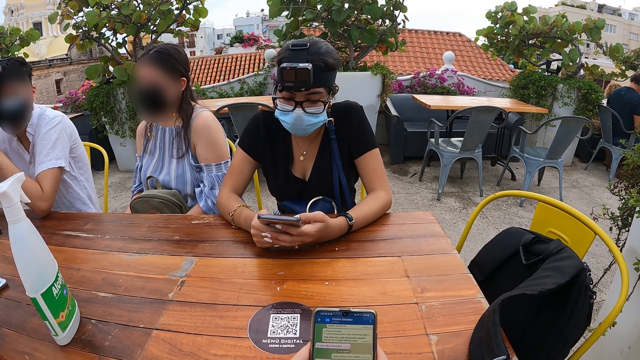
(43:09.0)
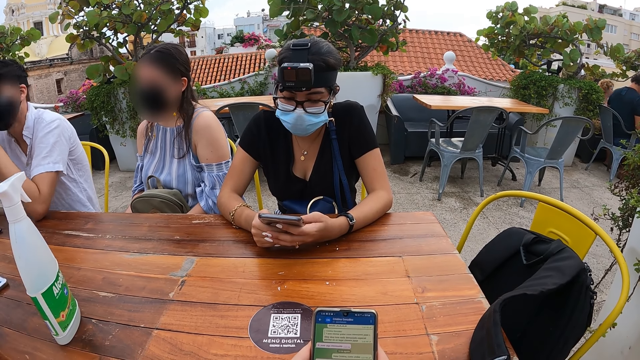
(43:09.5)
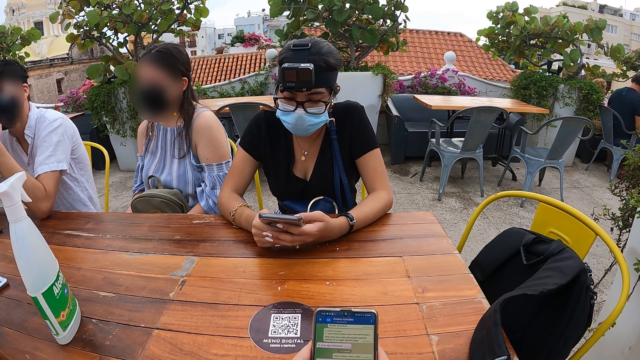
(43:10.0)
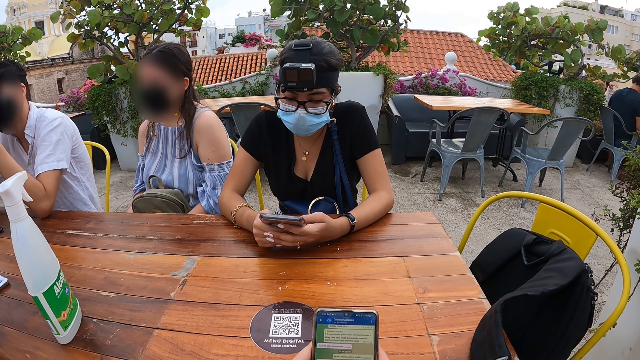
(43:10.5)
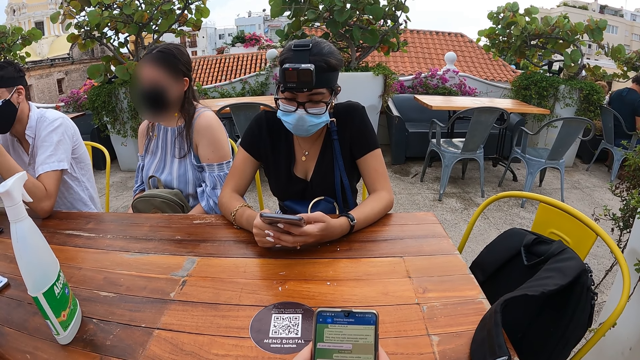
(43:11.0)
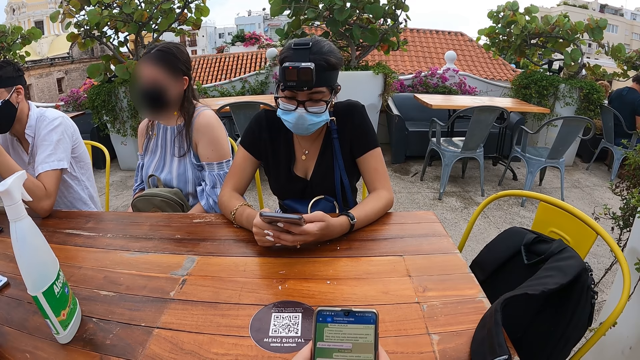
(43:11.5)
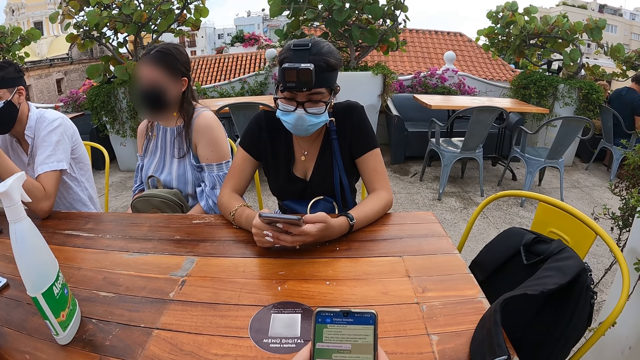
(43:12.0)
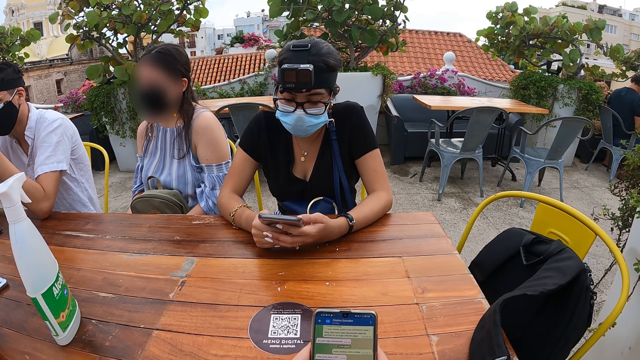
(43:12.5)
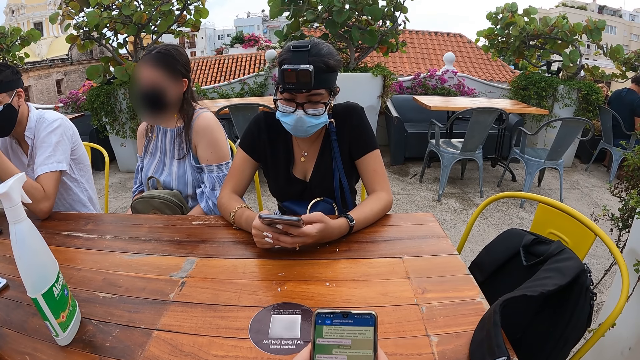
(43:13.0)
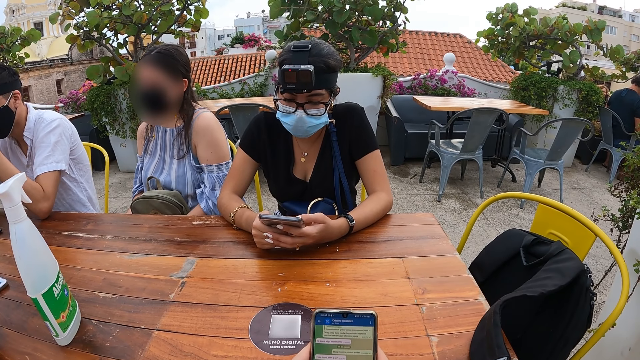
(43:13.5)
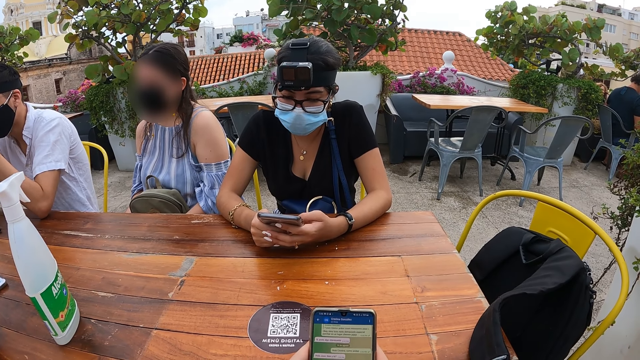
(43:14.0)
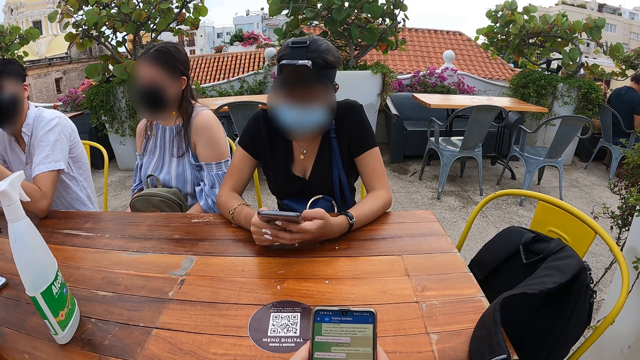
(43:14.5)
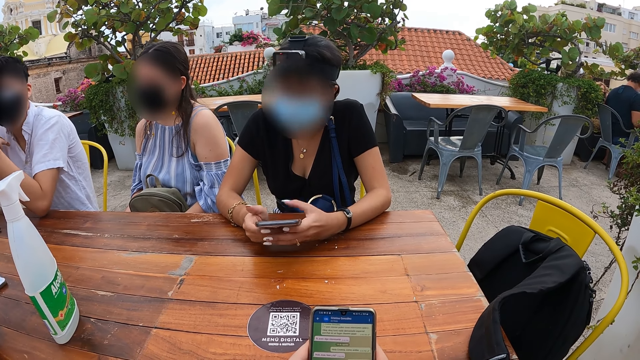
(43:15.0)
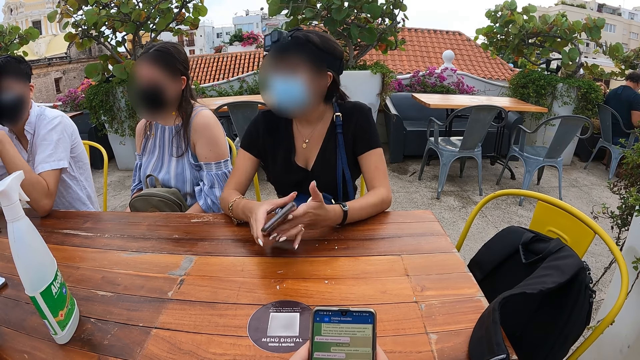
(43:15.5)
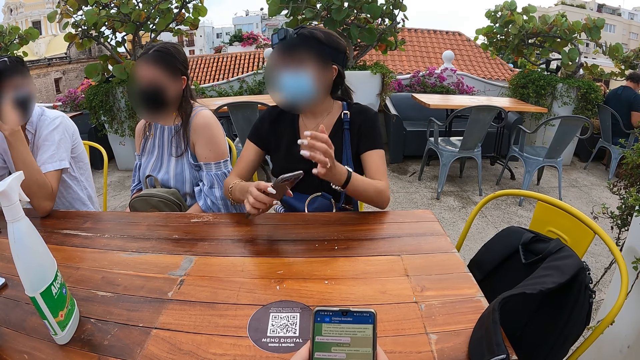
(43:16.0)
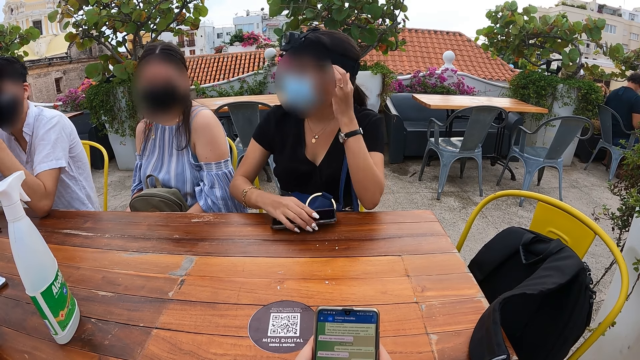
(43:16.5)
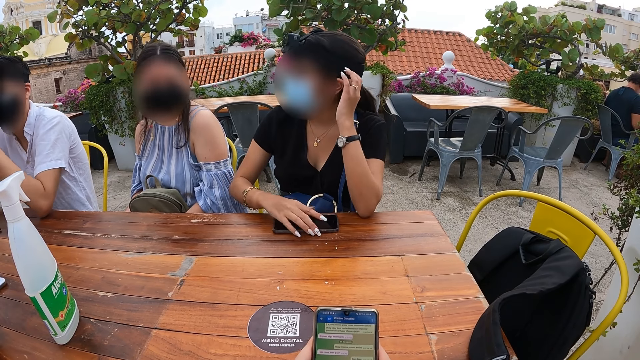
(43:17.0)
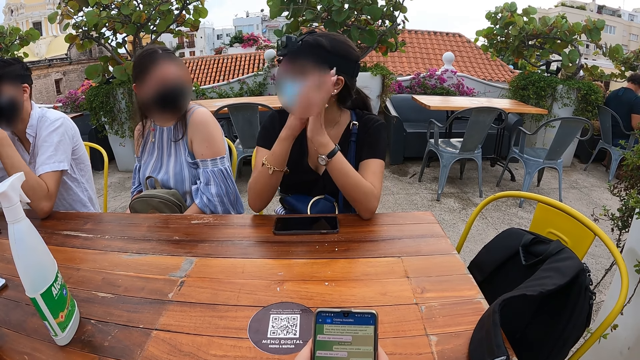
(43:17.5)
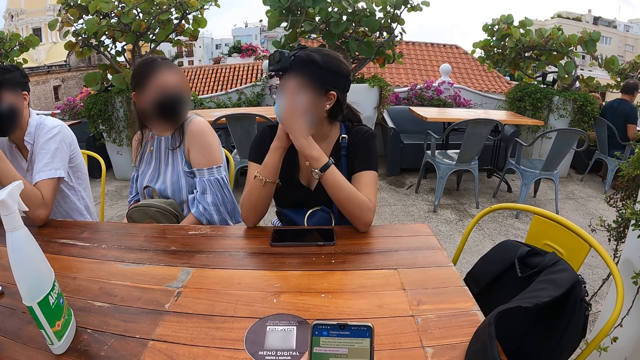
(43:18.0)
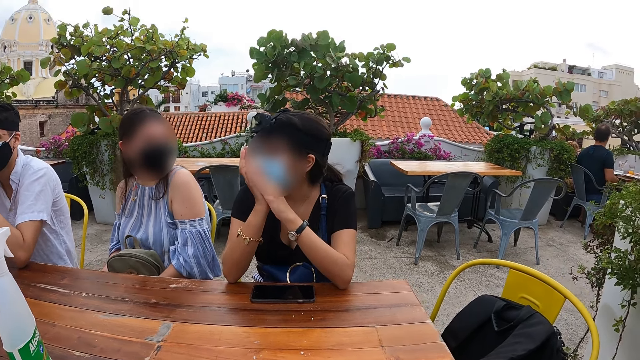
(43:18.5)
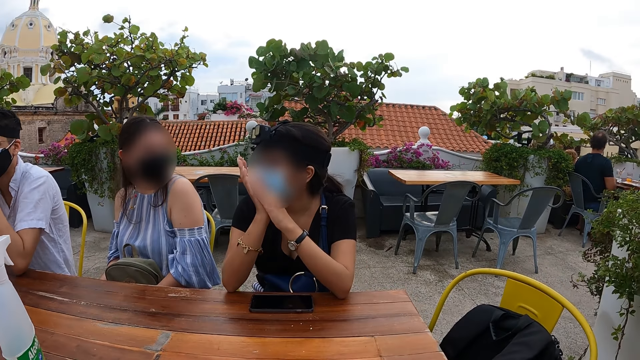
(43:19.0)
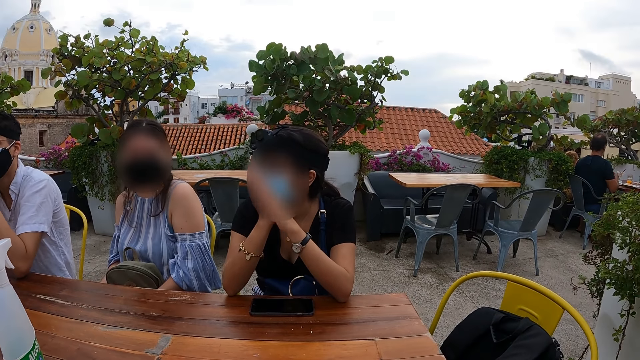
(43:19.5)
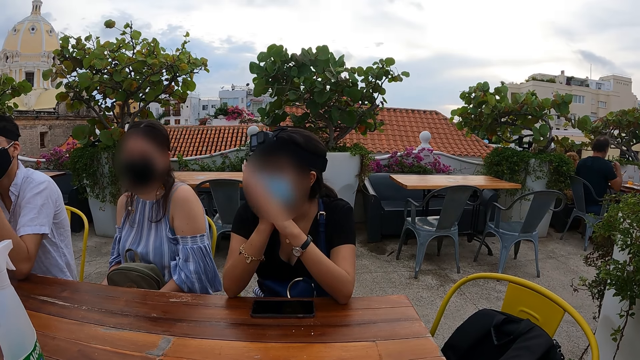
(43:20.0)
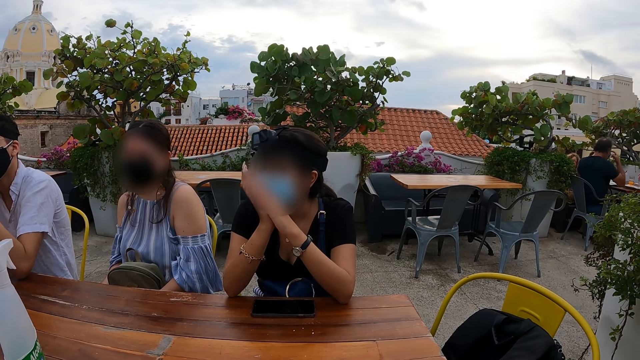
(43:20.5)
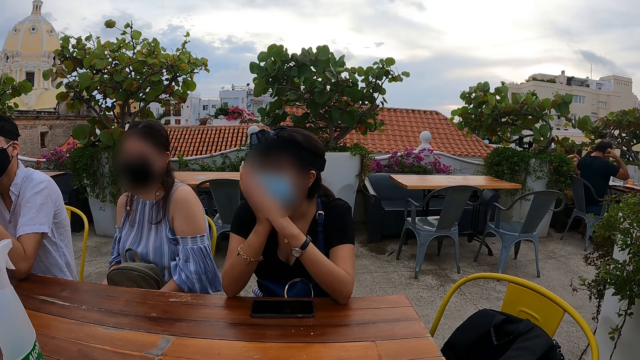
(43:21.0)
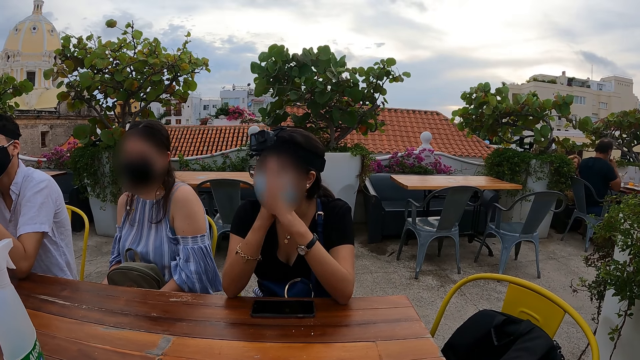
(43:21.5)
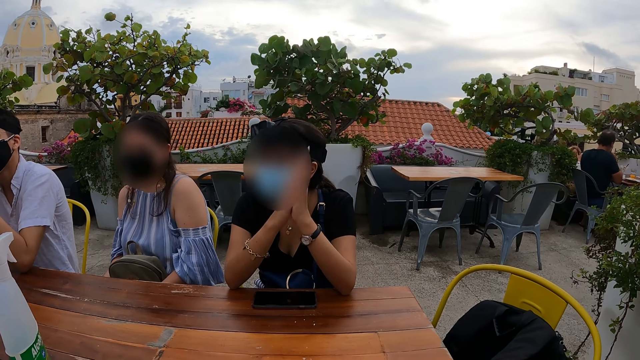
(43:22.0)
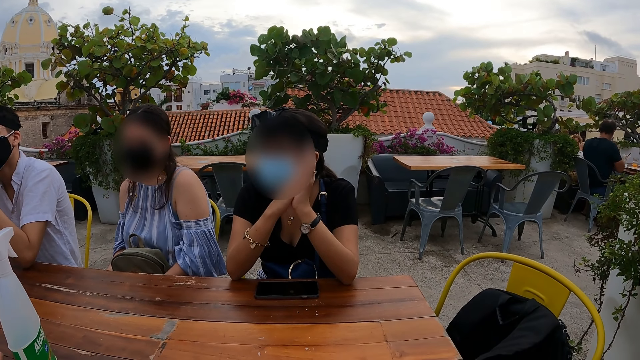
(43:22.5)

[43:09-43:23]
The woman holds the phone with her right hand. She drops the phone on the table with her right hand and rubs both hands together.

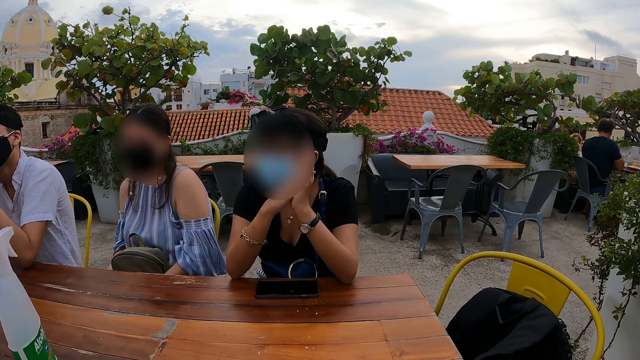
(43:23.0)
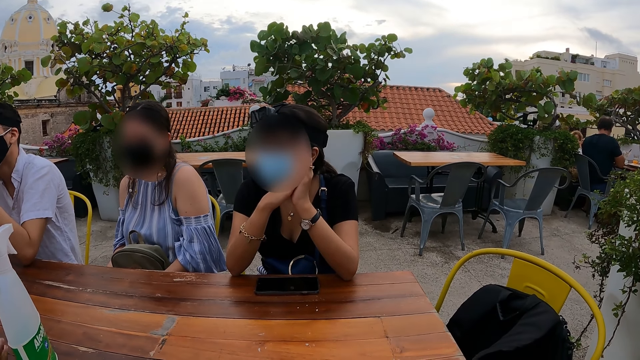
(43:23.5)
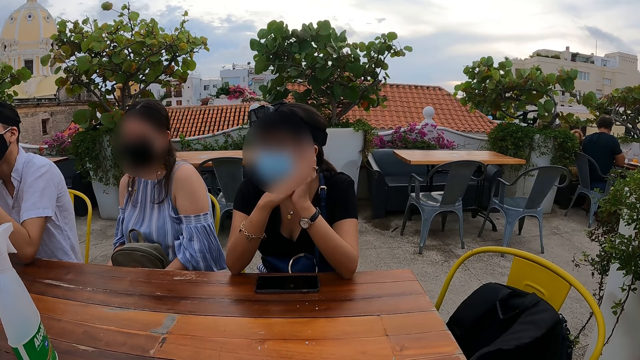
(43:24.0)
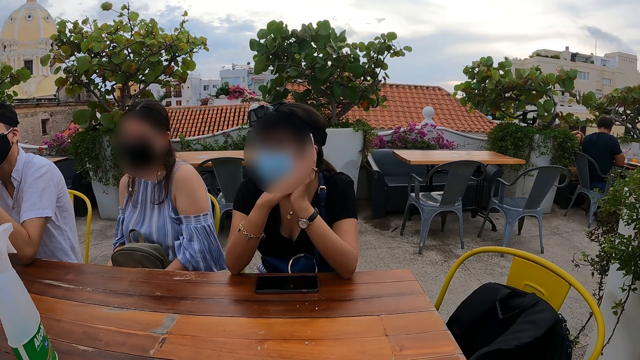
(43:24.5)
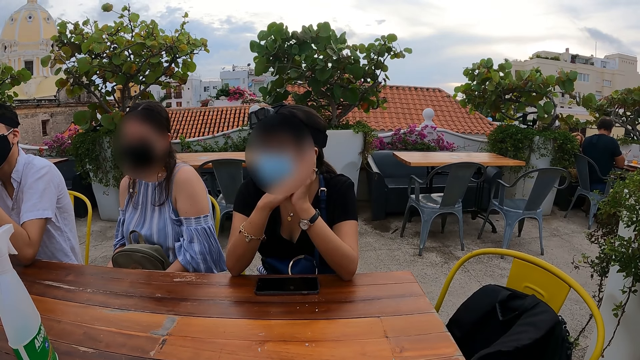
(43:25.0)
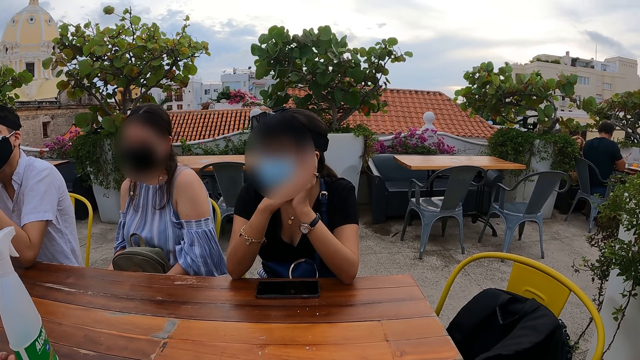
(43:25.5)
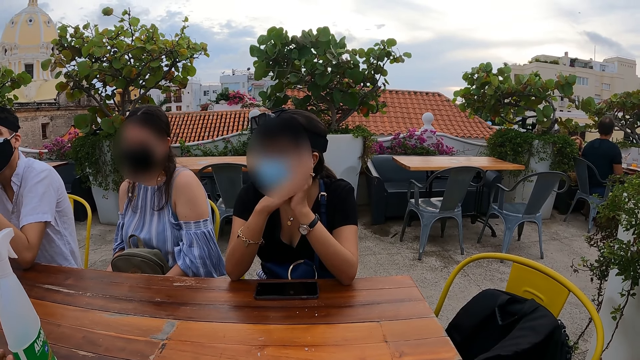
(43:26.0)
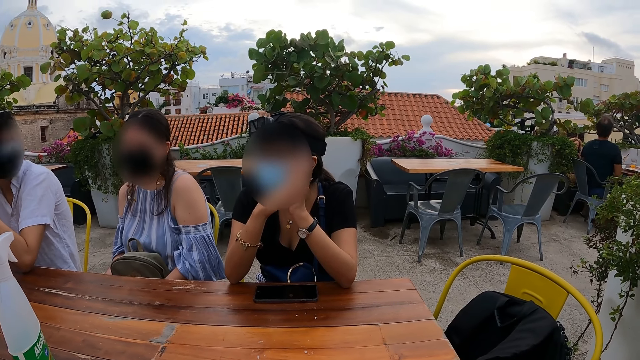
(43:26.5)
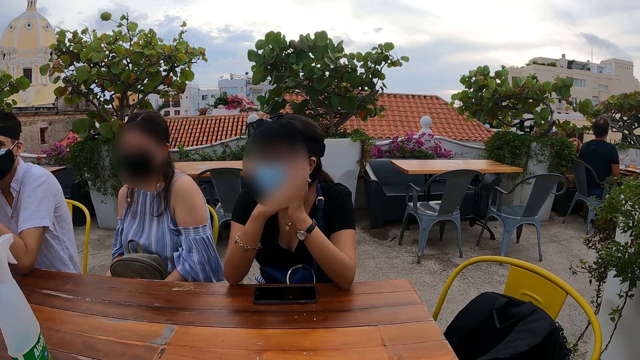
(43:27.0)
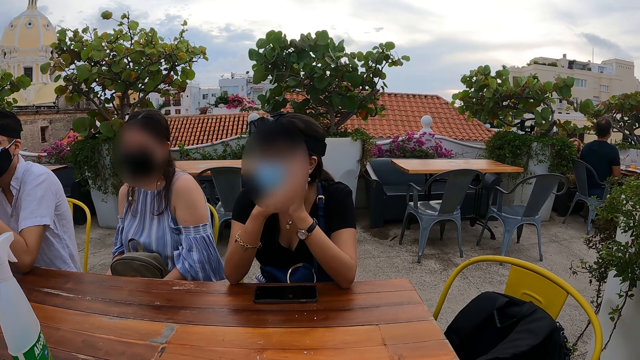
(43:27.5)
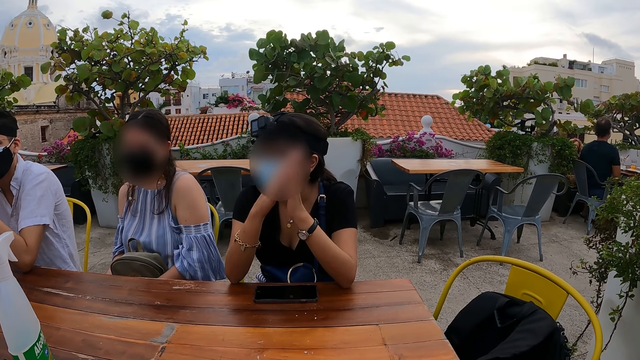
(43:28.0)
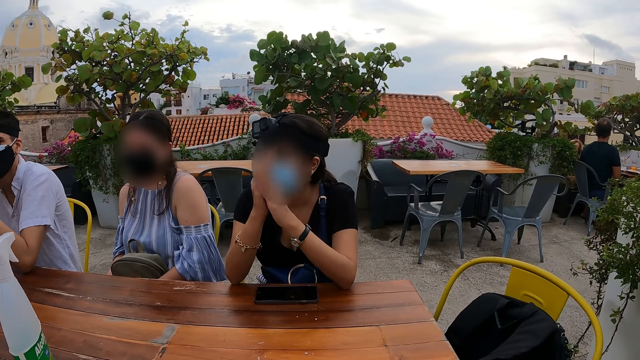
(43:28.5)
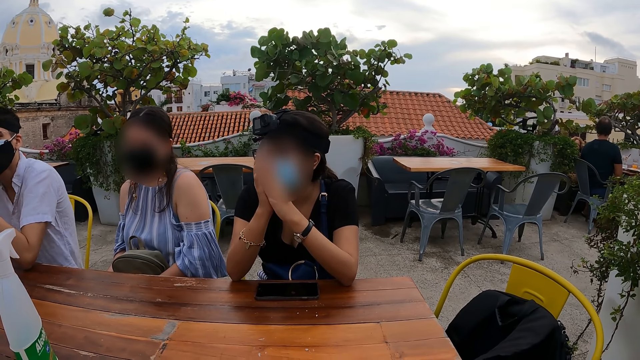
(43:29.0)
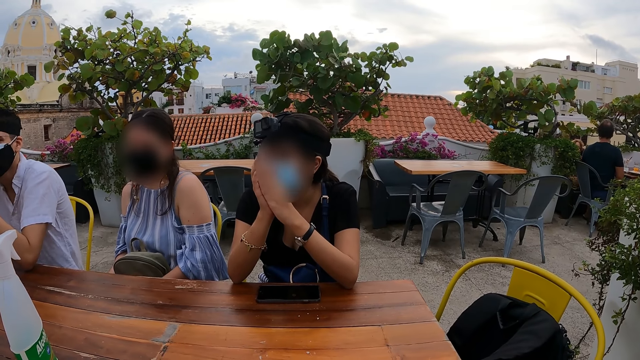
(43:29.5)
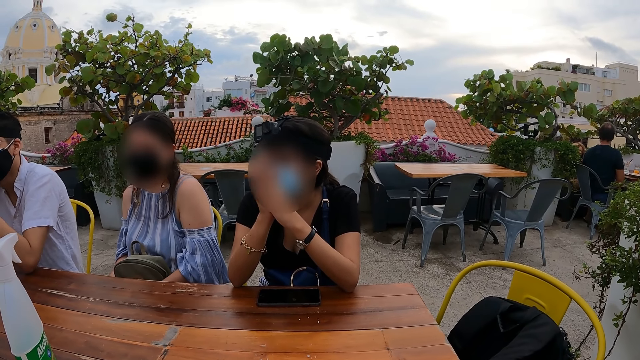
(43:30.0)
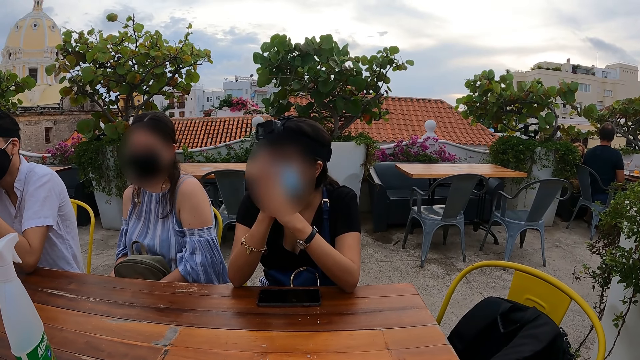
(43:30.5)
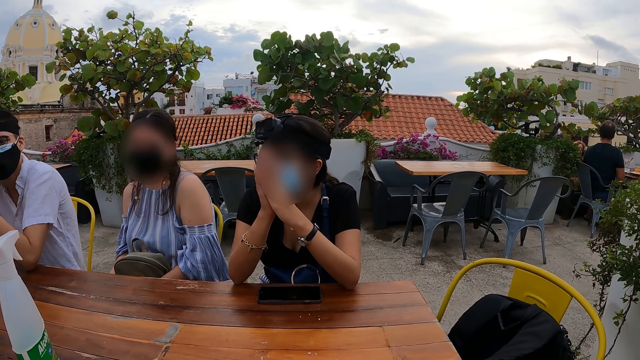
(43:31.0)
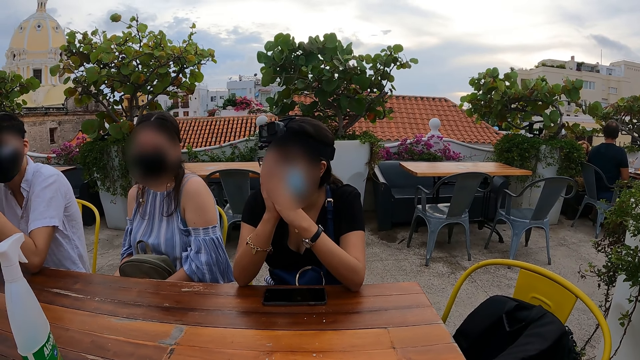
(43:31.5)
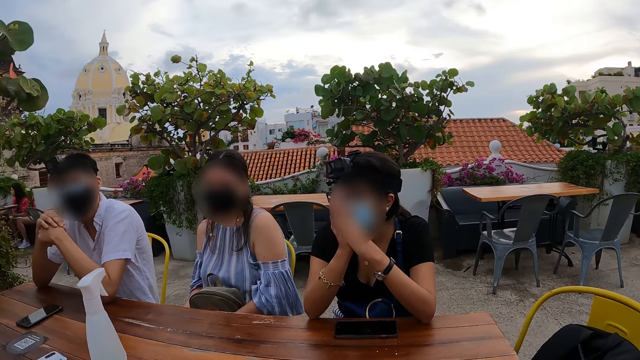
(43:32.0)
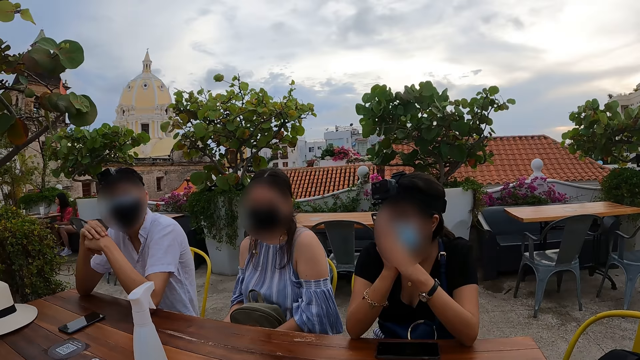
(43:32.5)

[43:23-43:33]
The man nods his head. A woman nods her head. The man nods his head. Another woman nods her head.
